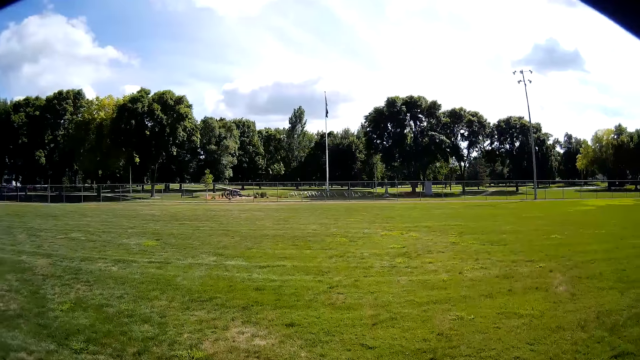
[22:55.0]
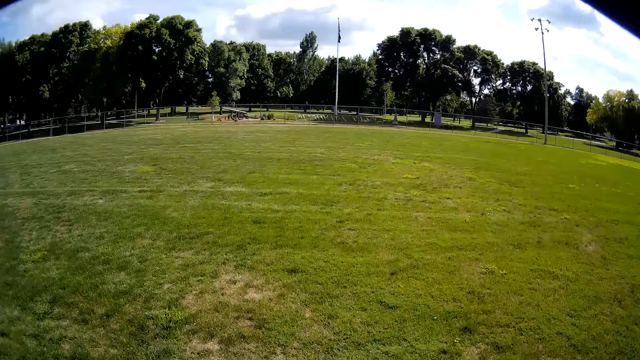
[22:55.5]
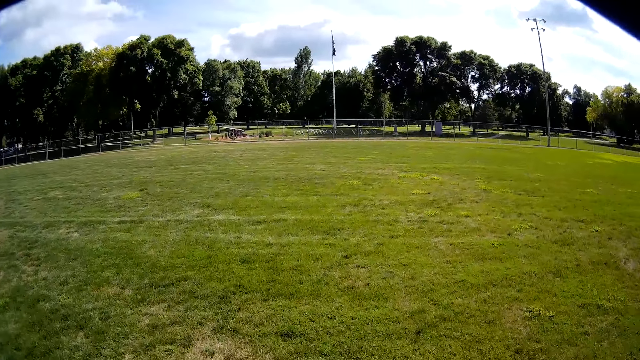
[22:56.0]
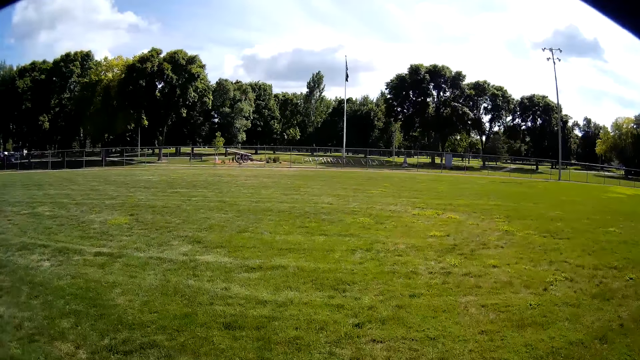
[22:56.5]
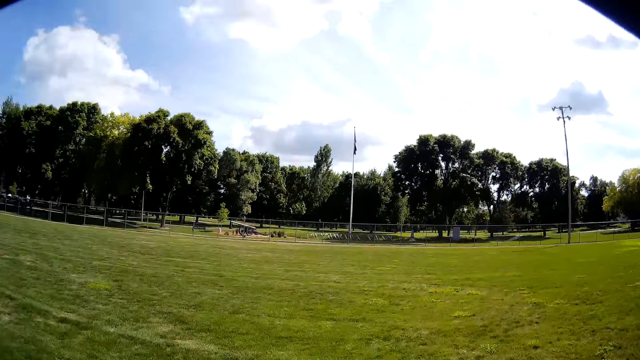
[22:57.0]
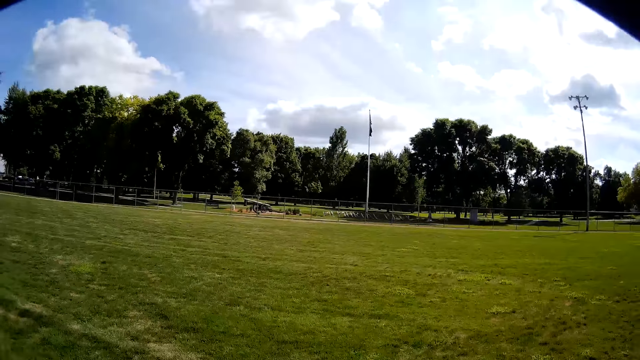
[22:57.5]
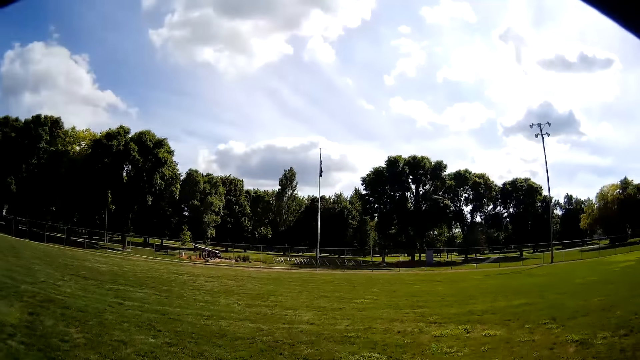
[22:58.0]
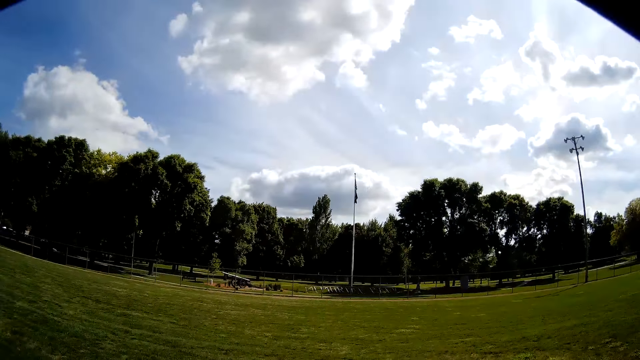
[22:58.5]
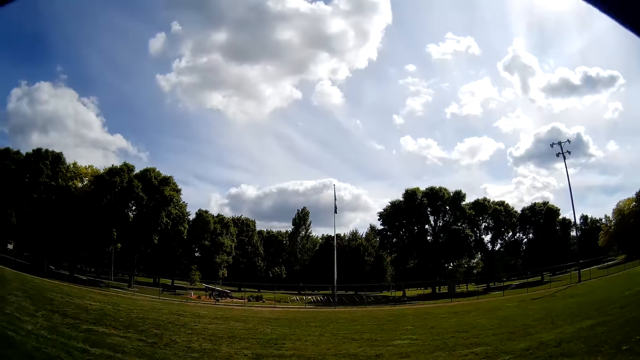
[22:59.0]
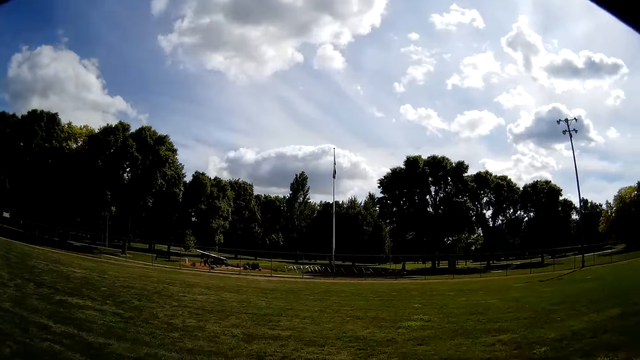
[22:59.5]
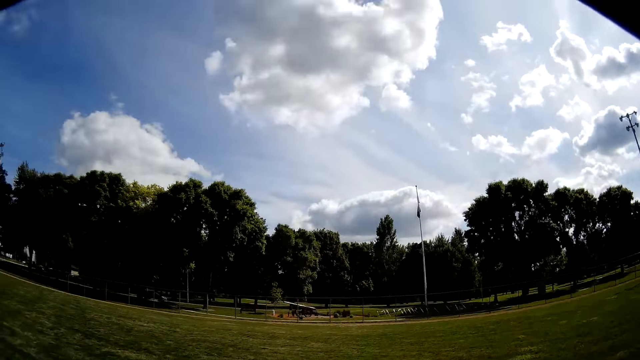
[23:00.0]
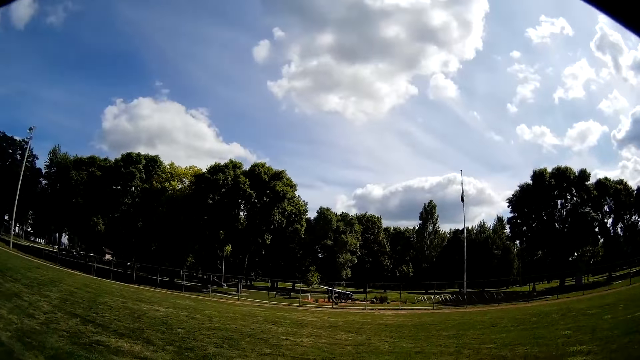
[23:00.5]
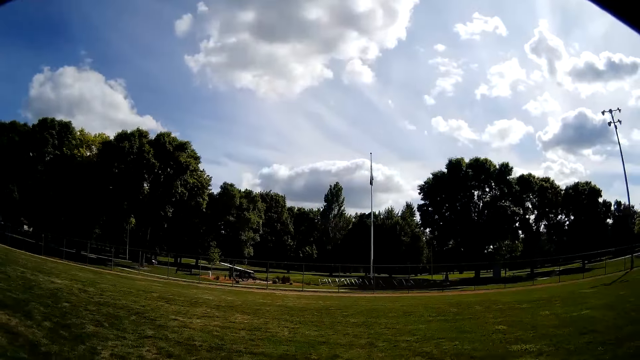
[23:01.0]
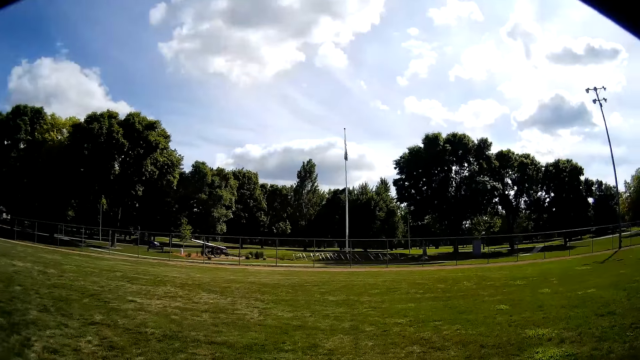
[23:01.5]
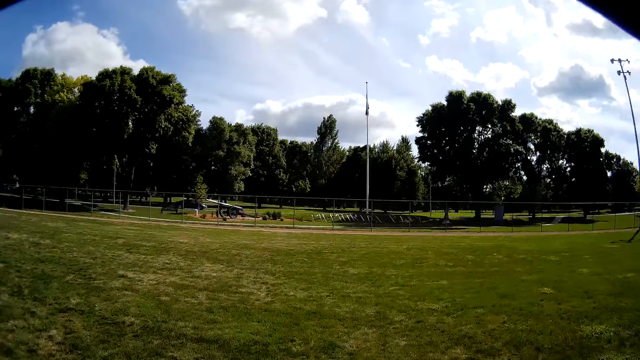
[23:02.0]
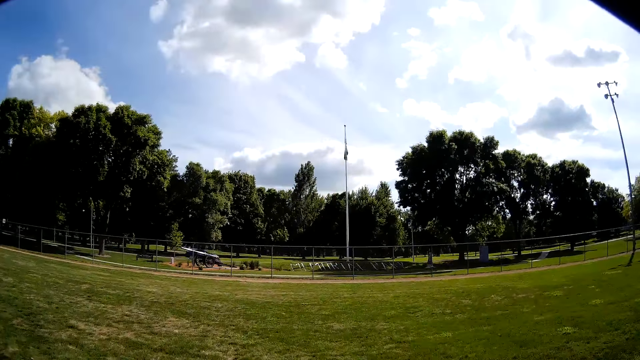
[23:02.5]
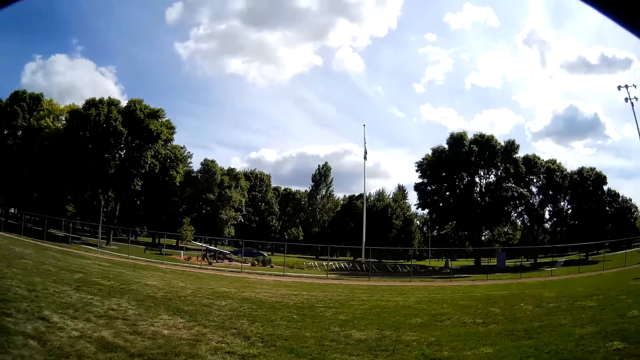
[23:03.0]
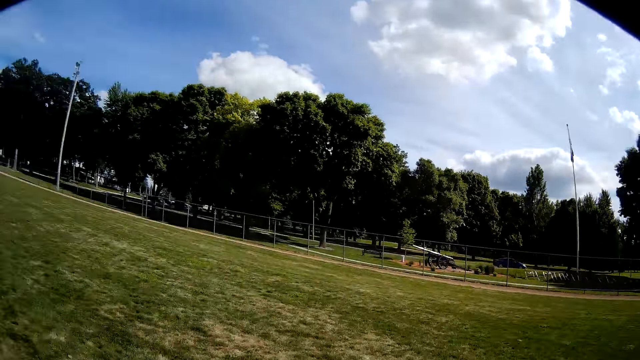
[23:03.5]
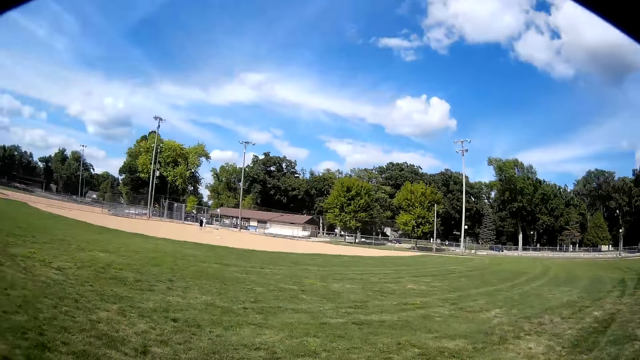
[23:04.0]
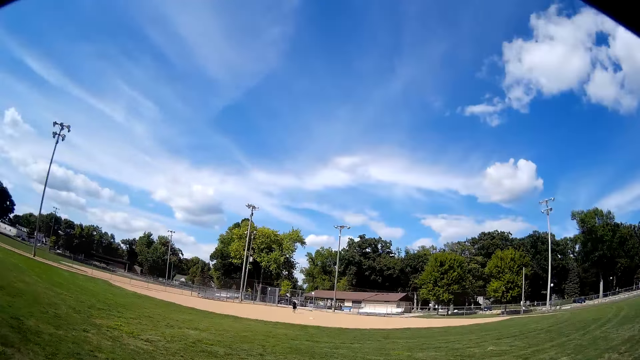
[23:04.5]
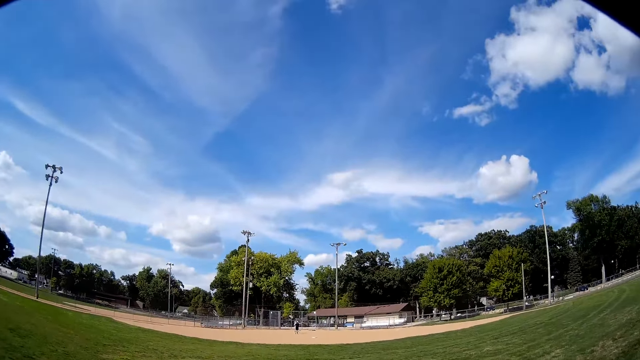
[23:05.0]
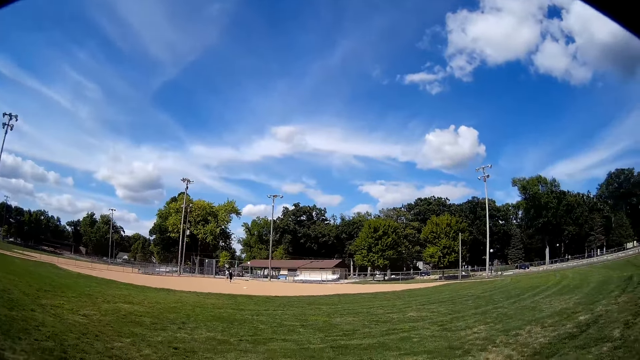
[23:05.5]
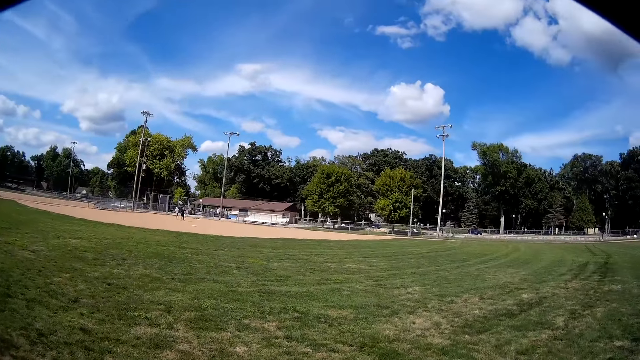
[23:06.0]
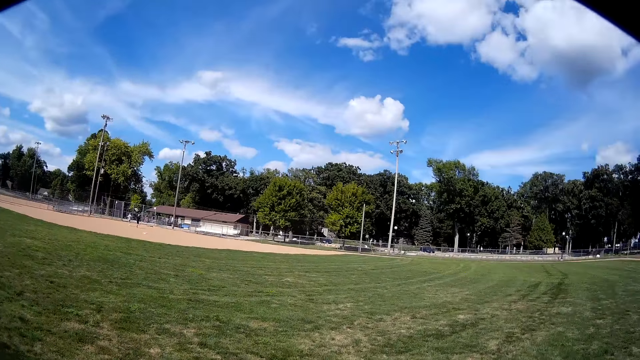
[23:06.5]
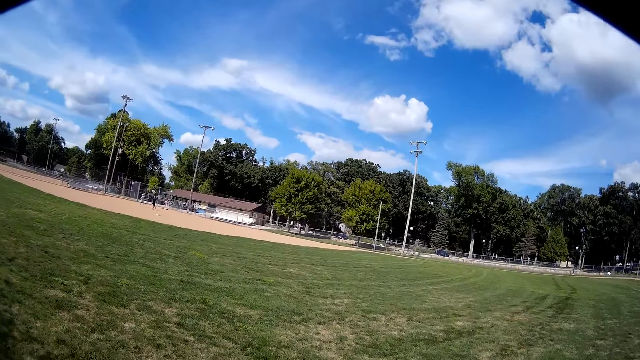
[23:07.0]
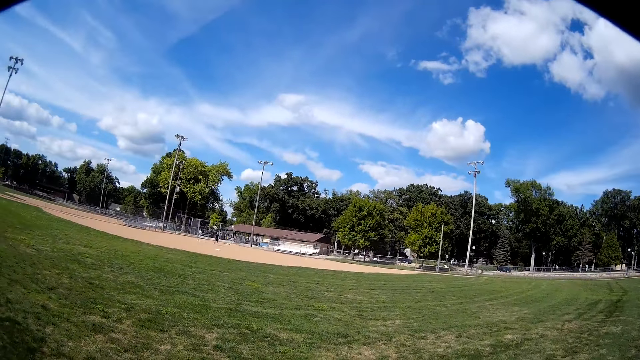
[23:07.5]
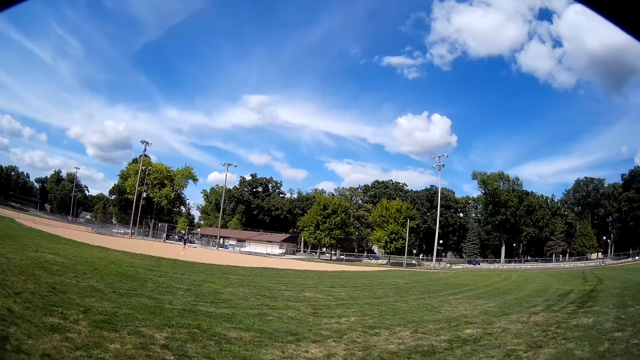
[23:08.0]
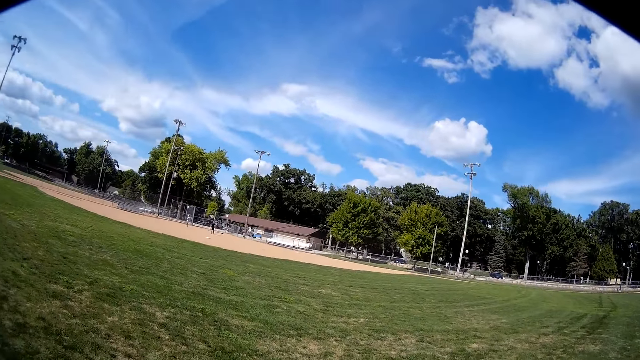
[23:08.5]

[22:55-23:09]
The camera wearer looks around the field.

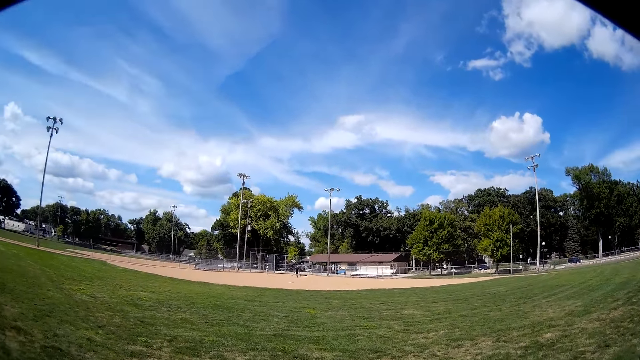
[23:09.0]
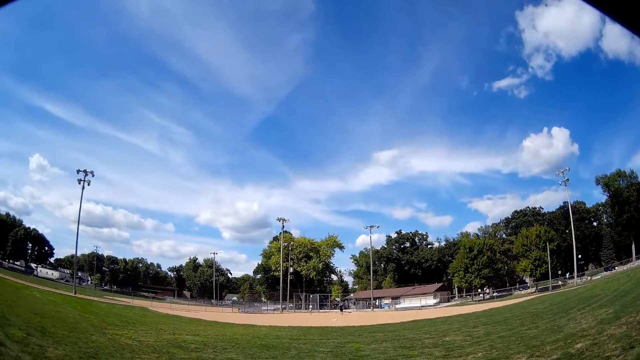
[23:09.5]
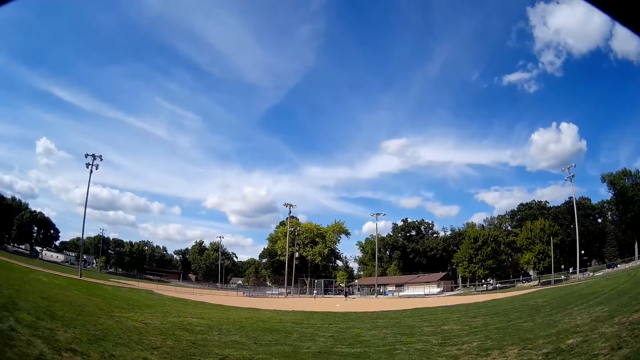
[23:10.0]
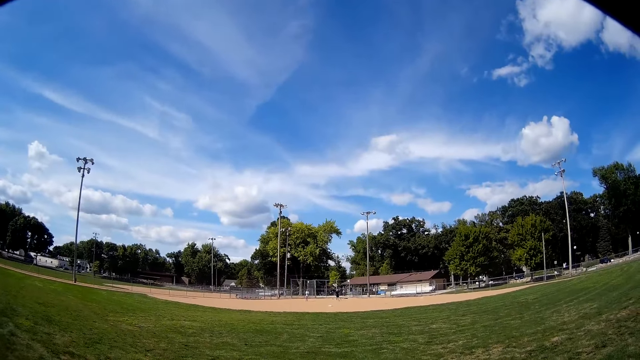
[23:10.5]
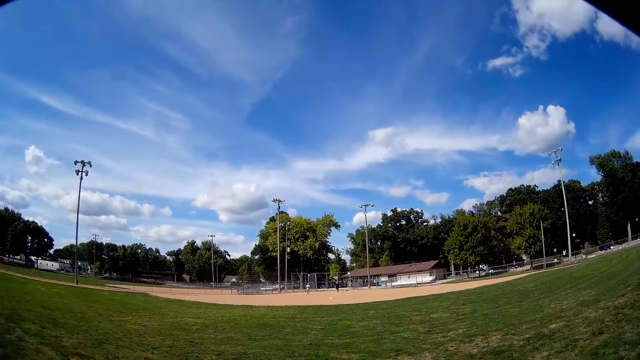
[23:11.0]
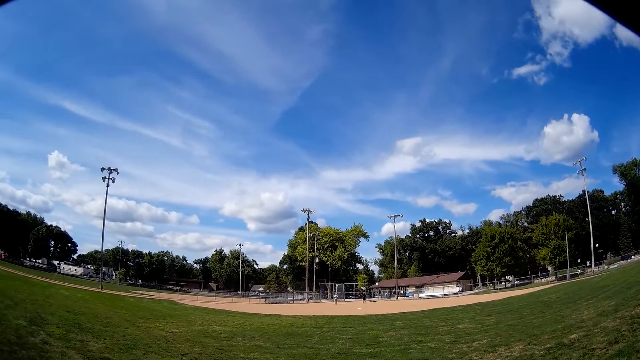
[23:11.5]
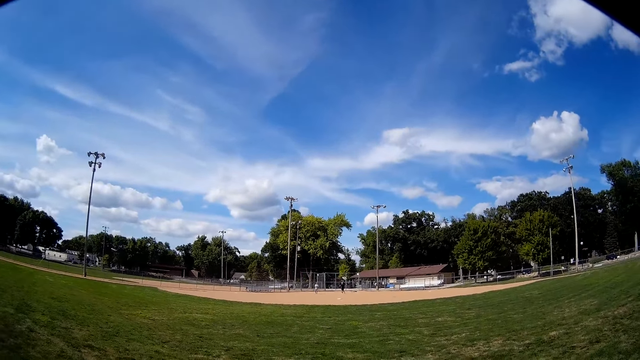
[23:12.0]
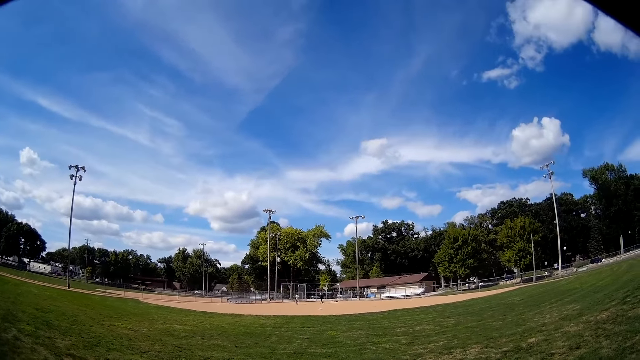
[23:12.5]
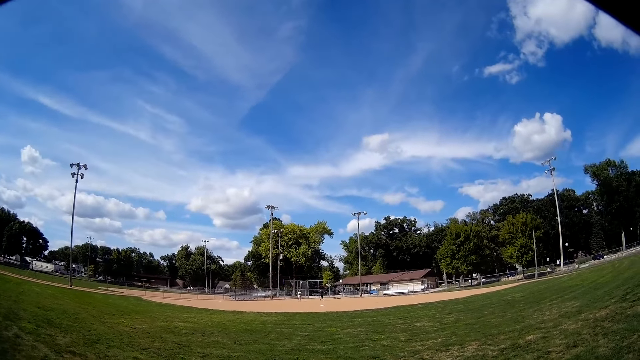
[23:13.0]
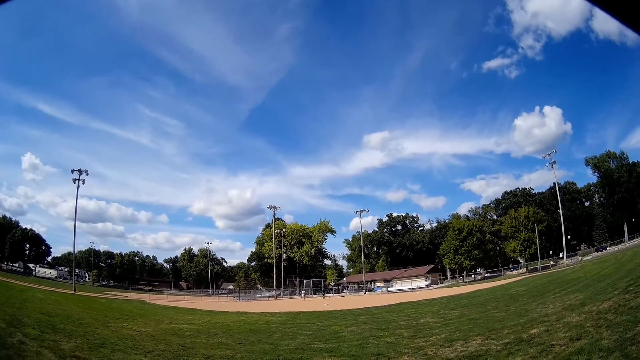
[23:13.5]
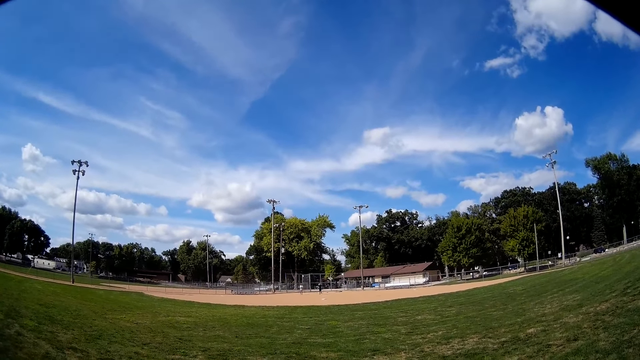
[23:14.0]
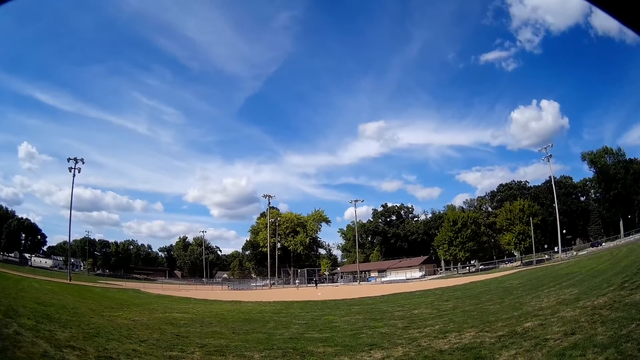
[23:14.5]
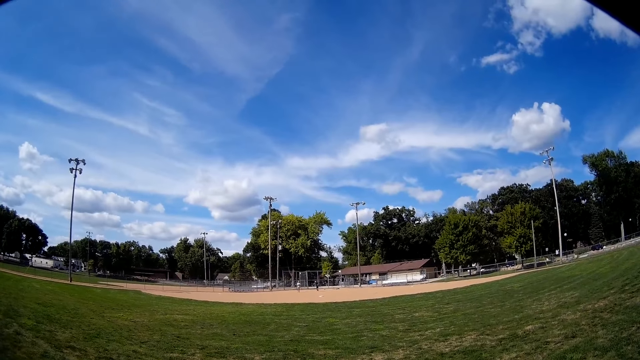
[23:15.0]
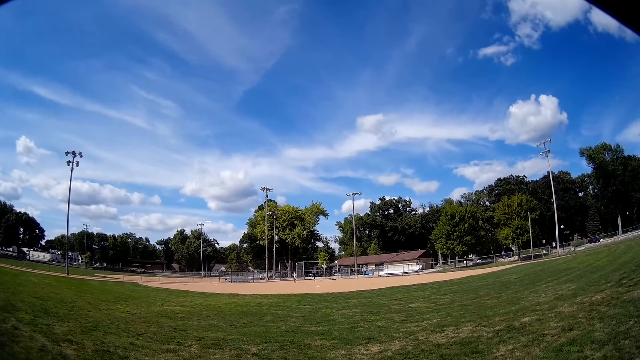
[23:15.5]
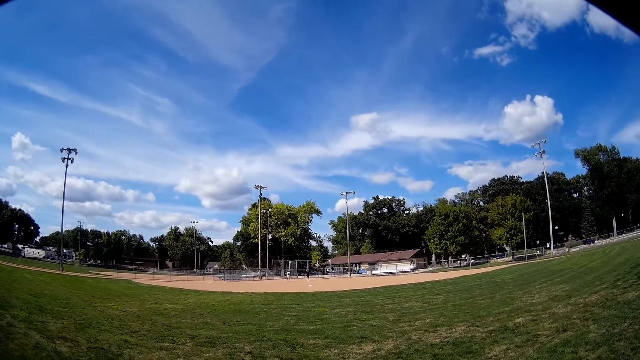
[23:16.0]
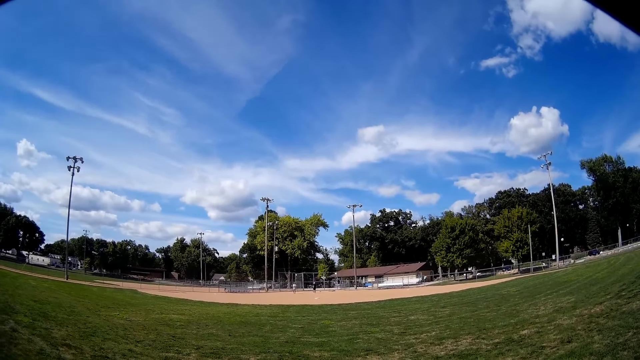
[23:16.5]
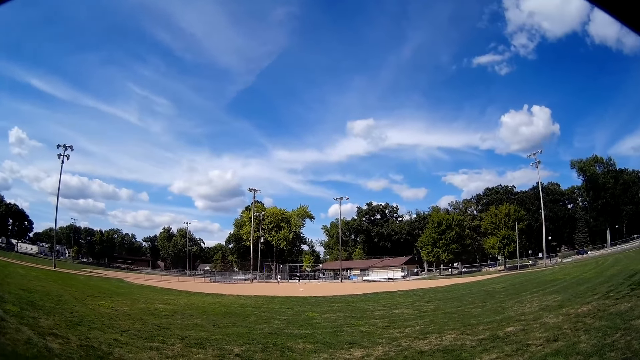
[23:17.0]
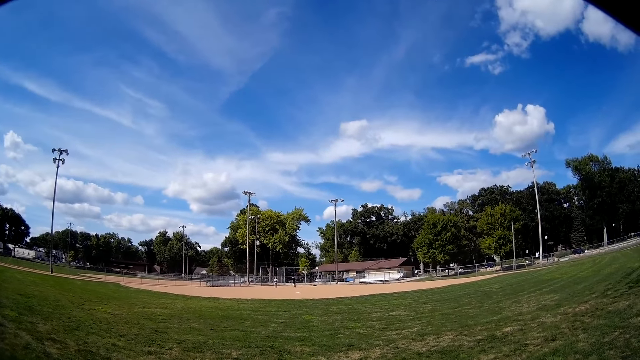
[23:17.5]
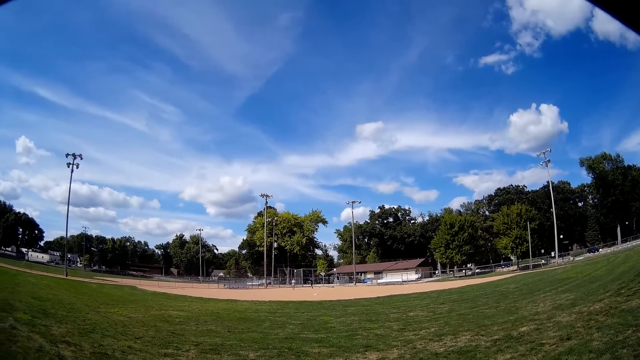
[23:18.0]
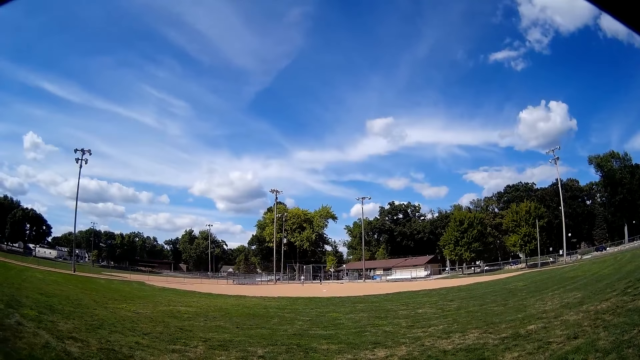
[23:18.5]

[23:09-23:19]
The camera wearer talks to a man and another man. They look at the two men. They talk to the two men.
